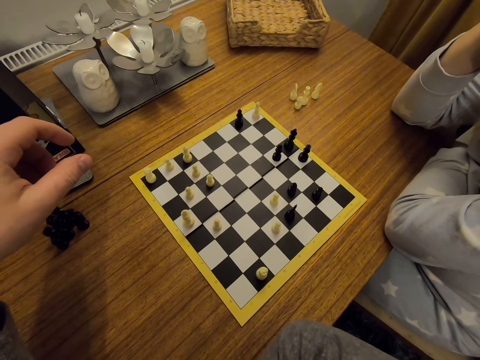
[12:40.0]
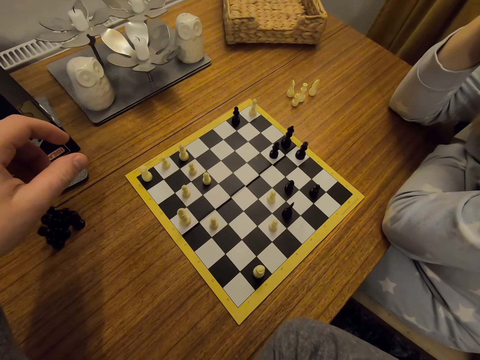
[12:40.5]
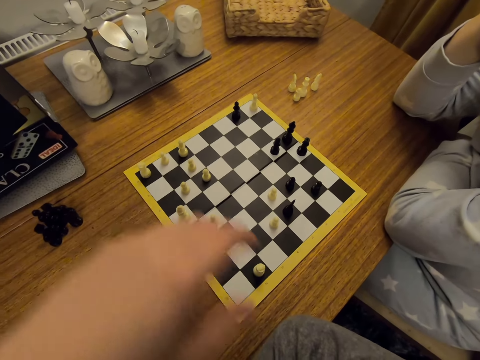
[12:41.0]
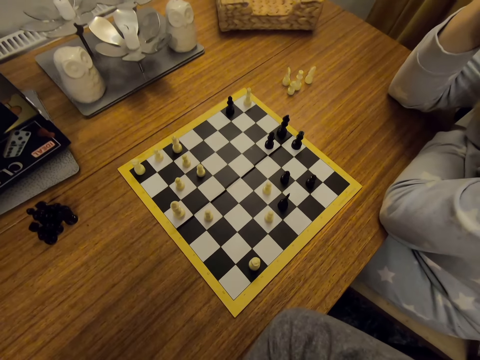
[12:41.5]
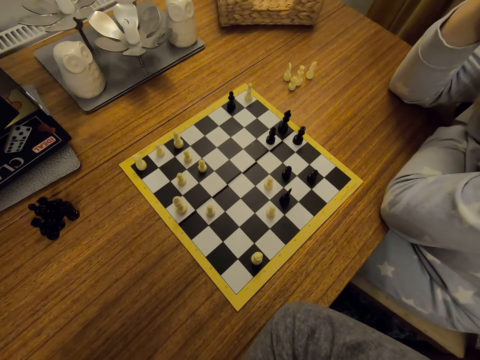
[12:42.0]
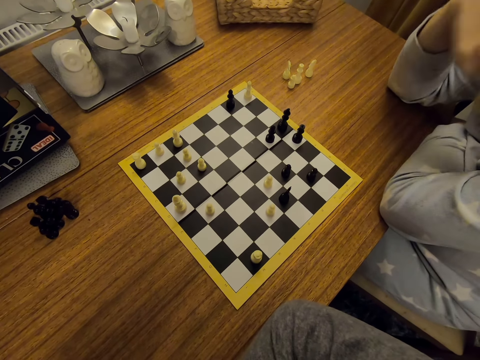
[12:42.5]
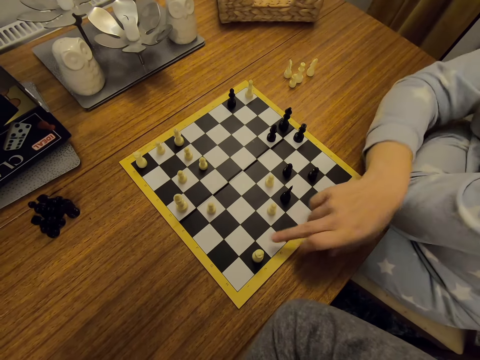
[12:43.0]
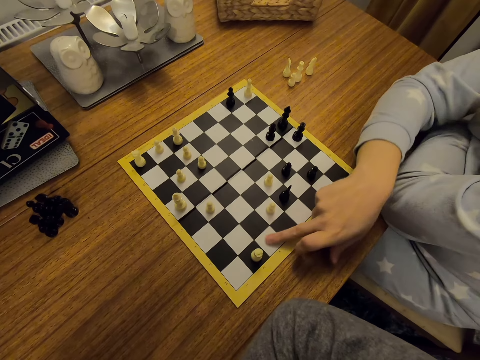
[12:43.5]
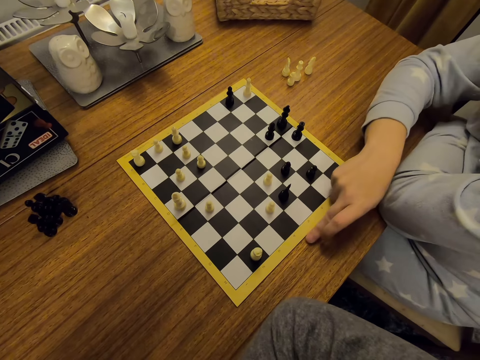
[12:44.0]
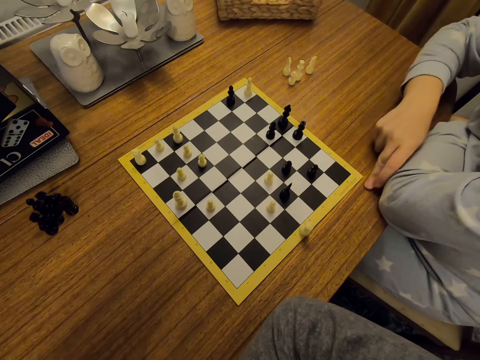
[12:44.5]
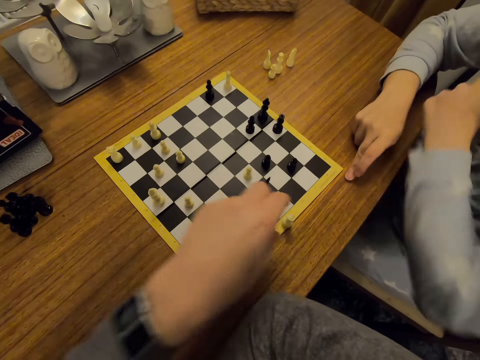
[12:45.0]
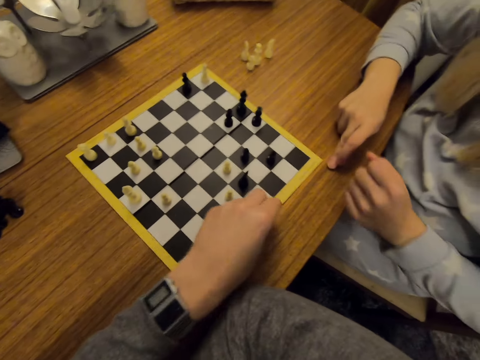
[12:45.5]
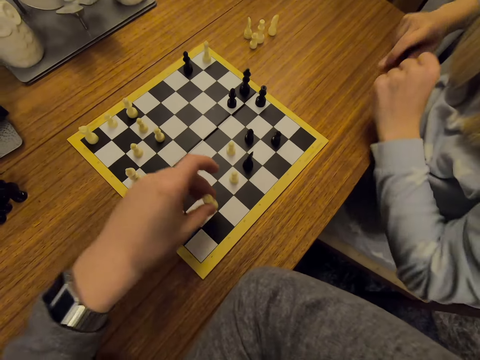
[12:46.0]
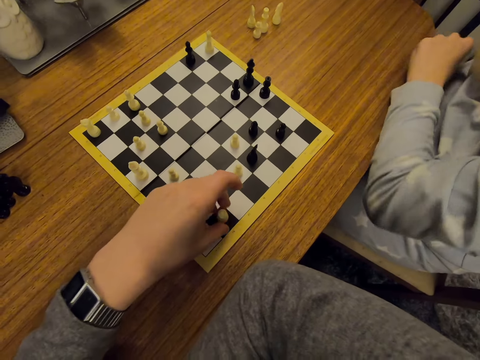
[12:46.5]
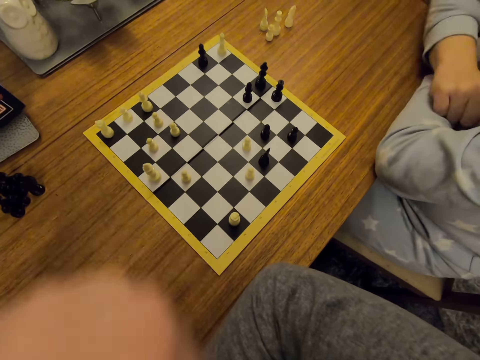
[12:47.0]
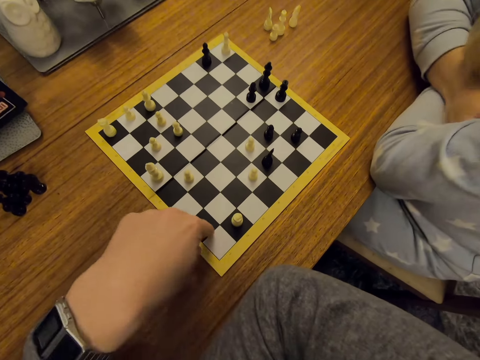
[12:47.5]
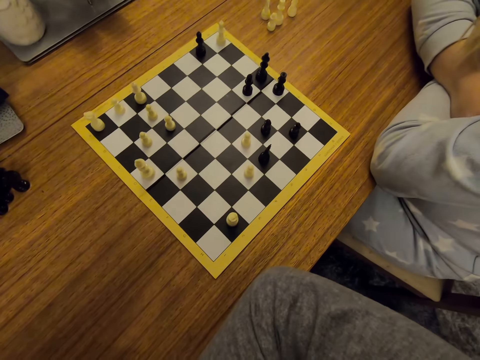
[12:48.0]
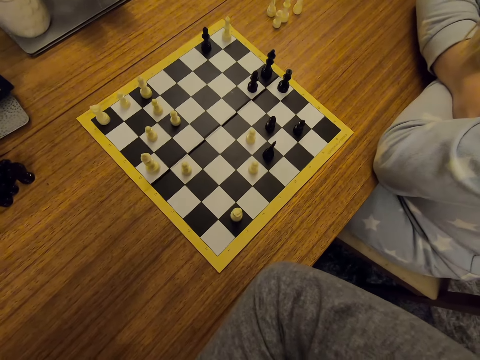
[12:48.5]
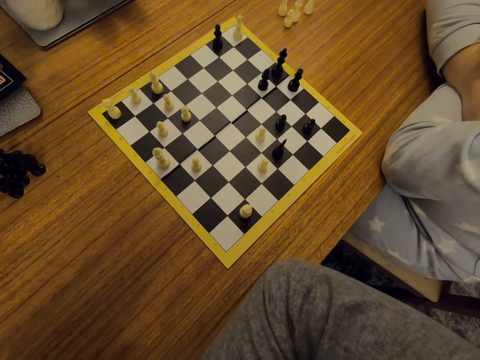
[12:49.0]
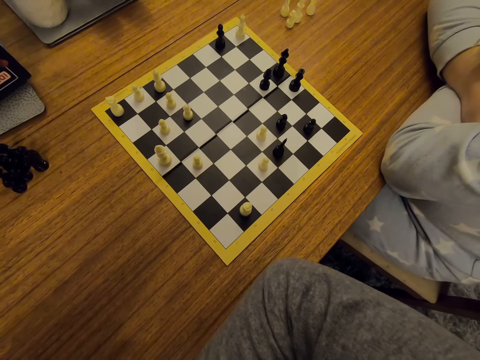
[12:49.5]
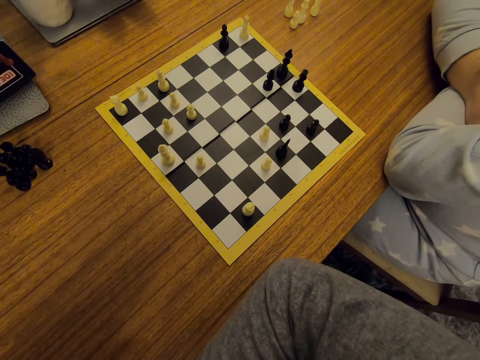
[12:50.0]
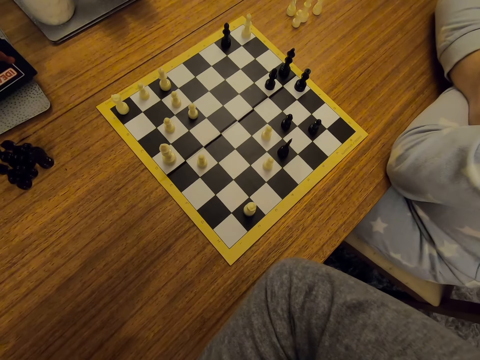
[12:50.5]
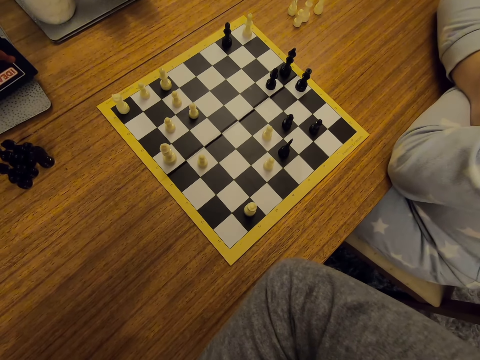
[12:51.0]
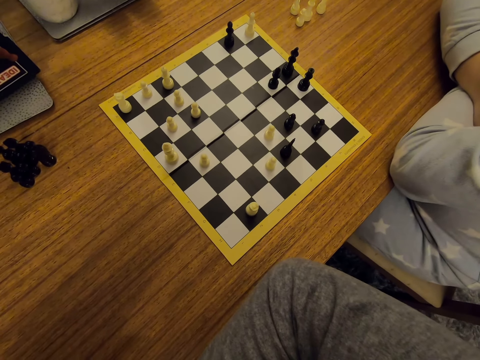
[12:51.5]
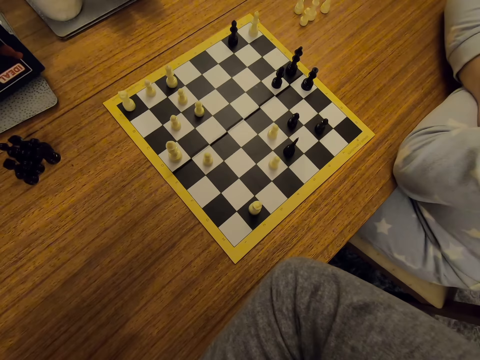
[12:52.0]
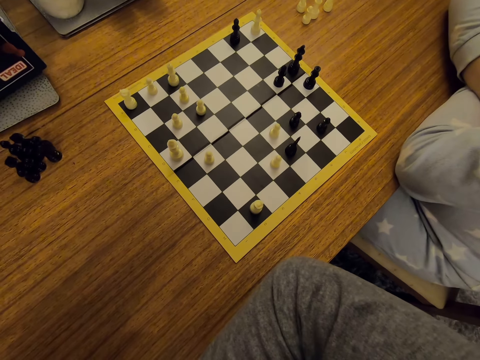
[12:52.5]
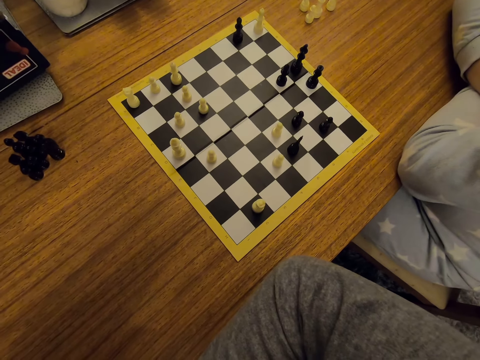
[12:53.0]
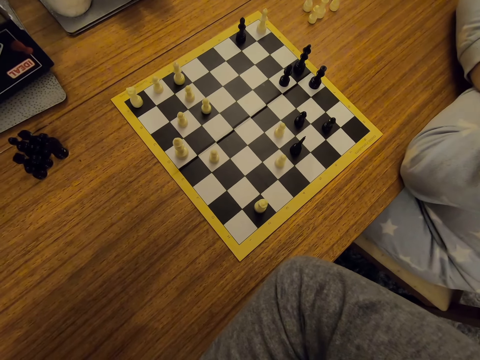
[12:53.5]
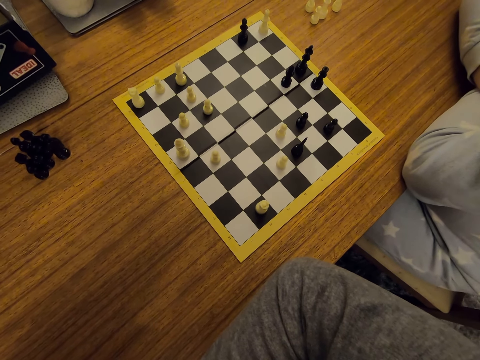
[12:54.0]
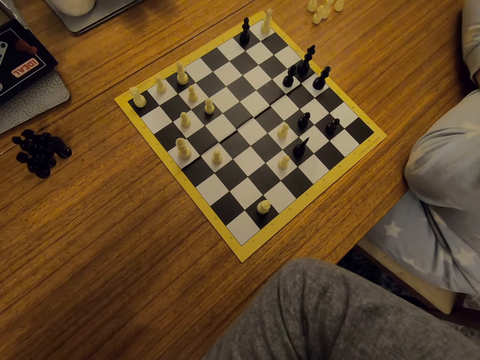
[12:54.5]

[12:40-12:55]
The camera wearer moves the left hand. A person drags a thread on the chess piece and pulls the chess piece. The camera wearer puts a chess piece back on the board. The person folds hands. The camera wearer points on the chess board and looks around.

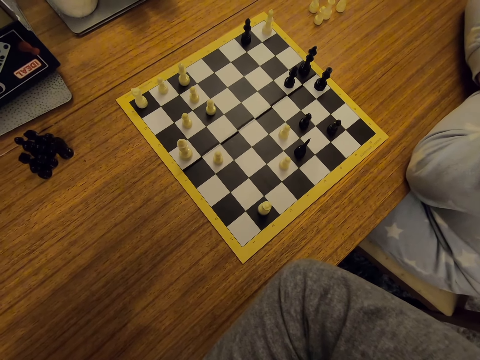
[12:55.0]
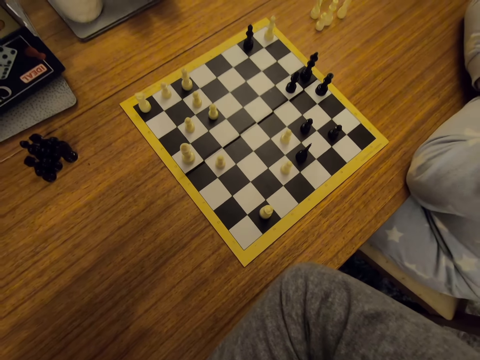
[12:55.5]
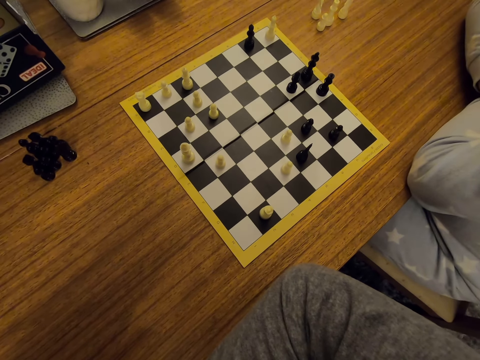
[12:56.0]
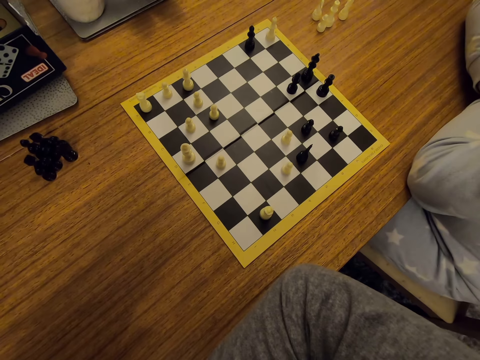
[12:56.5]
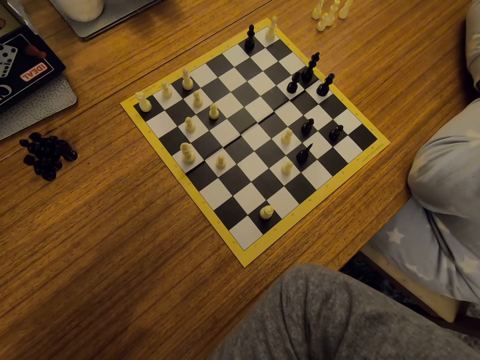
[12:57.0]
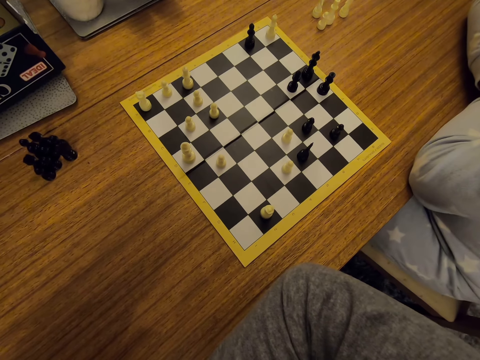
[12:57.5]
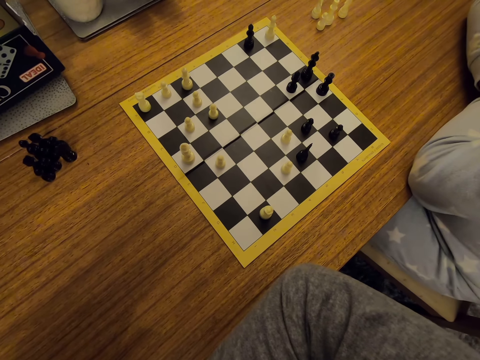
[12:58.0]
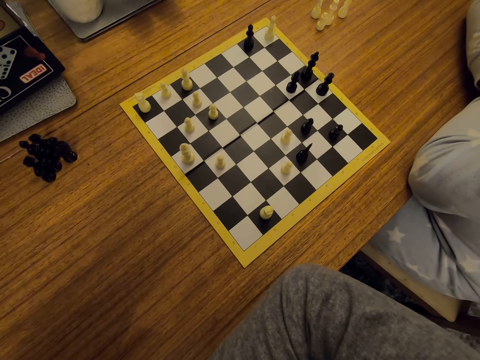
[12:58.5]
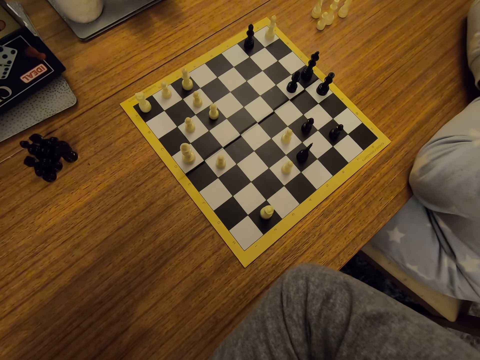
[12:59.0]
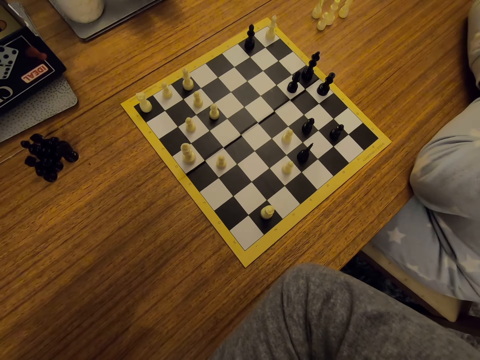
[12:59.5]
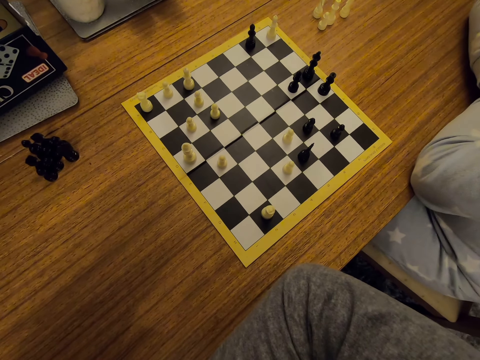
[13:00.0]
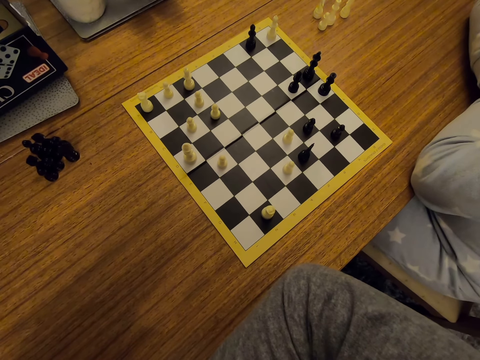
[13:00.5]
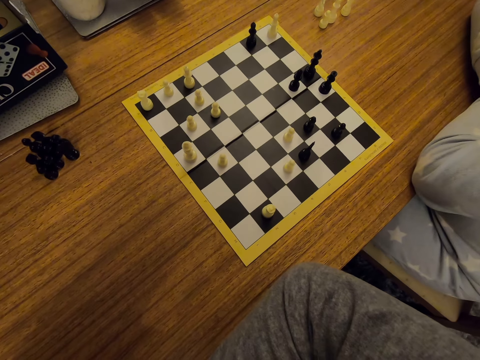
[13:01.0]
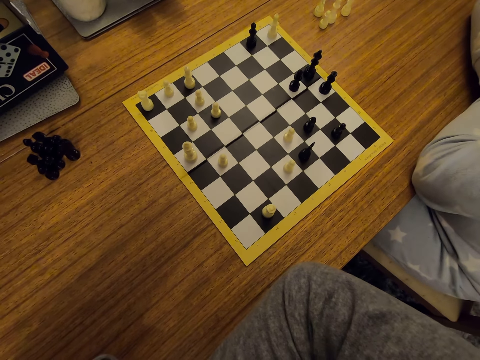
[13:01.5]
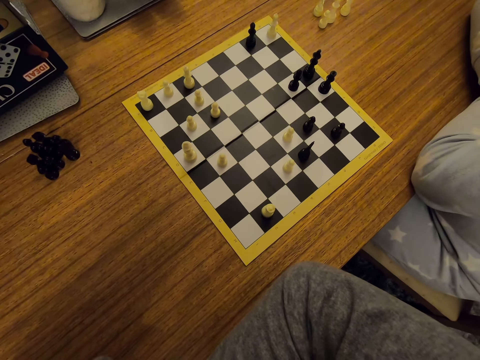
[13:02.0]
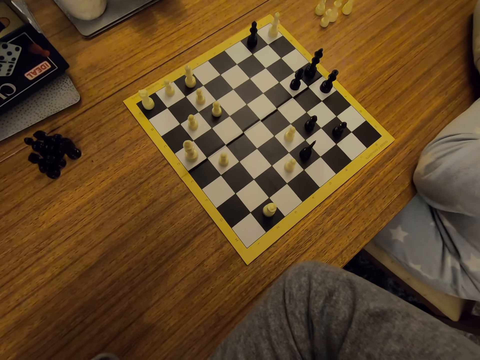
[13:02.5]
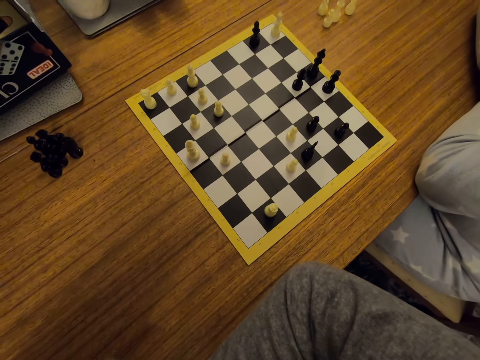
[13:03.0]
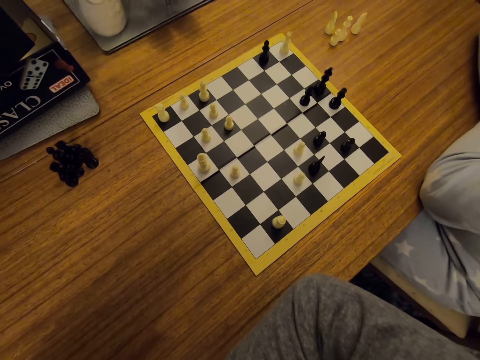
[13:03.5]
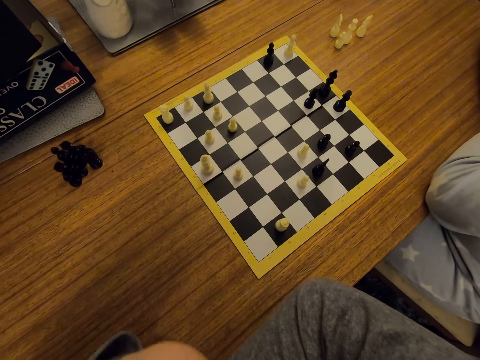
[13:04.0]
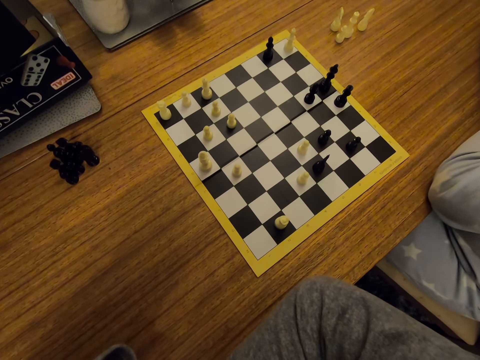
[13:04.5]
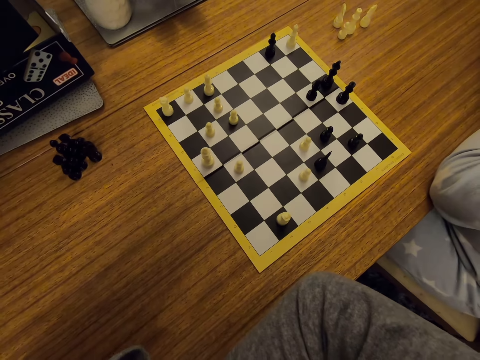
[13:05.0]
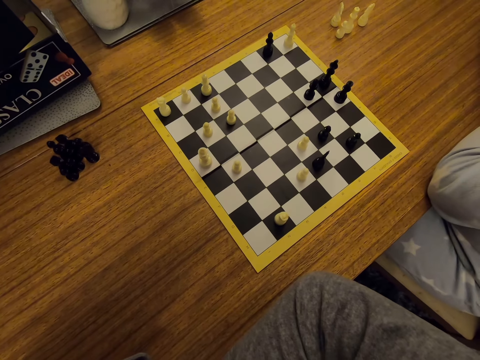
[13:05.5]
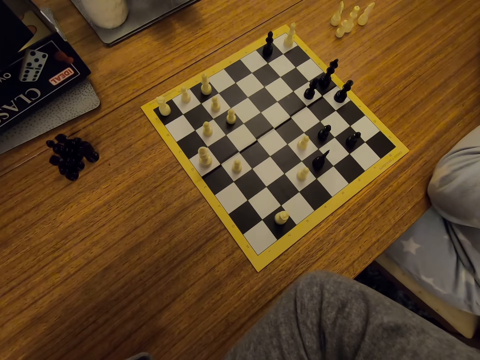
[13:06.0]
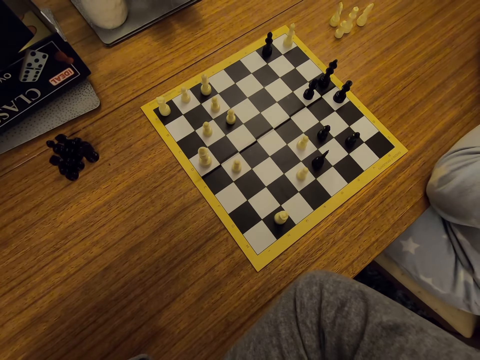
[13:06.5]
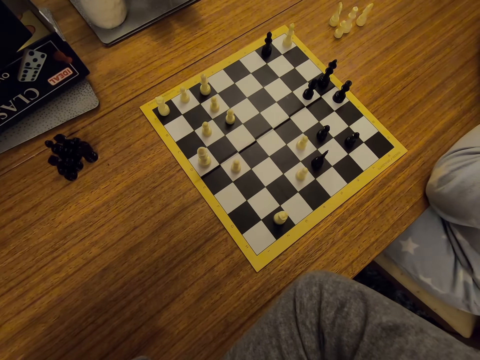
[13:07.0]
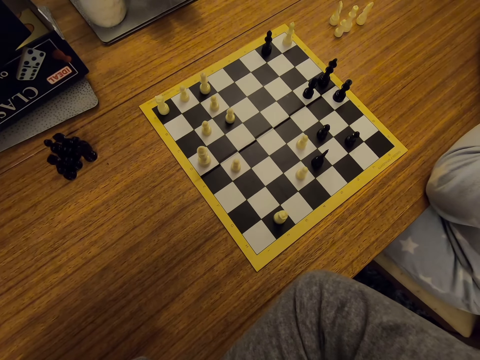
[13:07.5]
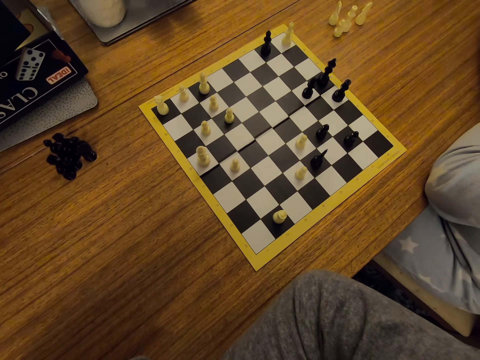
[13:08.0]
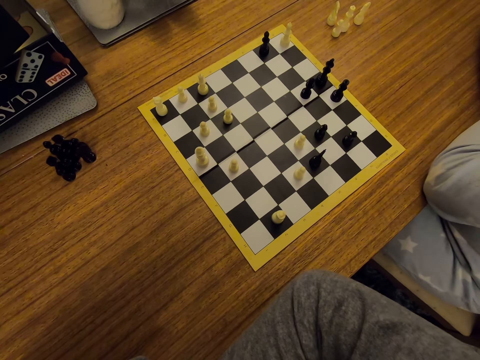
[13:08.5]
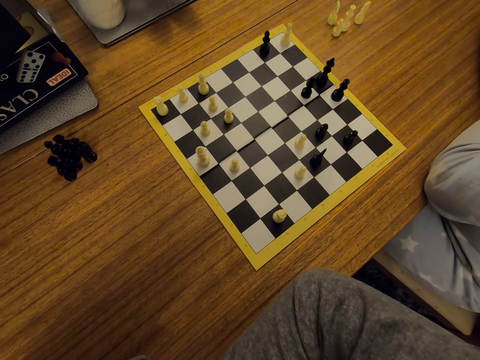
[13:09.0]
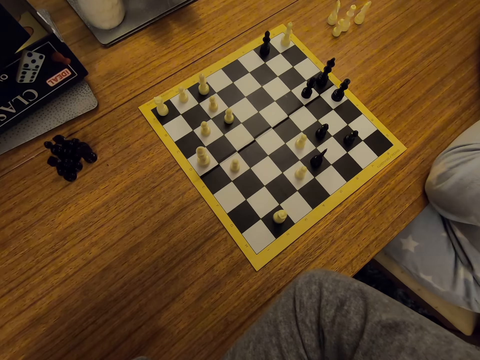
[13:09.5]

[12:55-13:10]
The camera wearer sways a hand and looks around.
